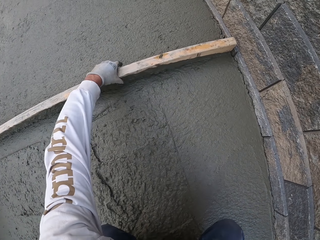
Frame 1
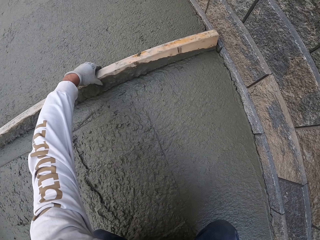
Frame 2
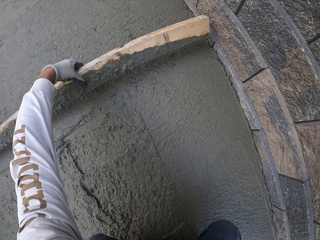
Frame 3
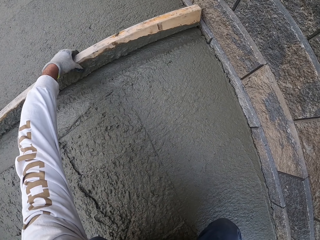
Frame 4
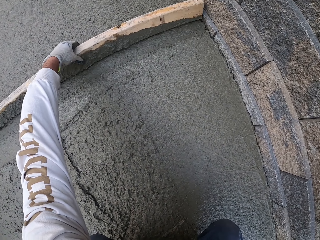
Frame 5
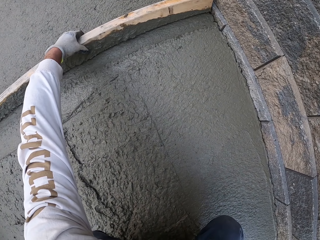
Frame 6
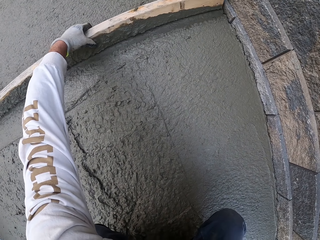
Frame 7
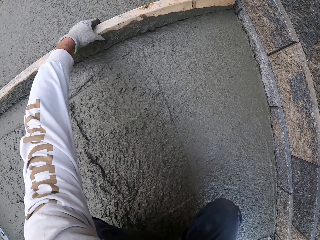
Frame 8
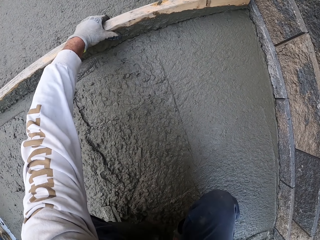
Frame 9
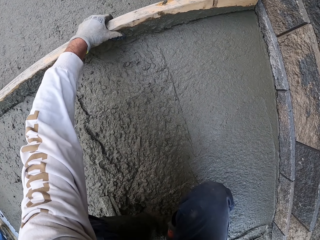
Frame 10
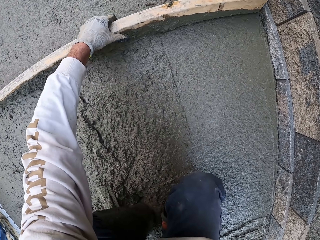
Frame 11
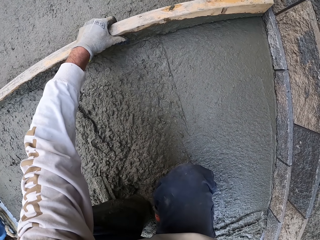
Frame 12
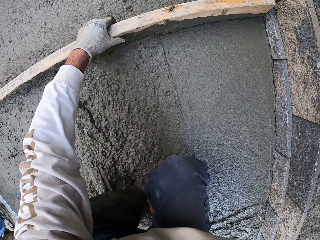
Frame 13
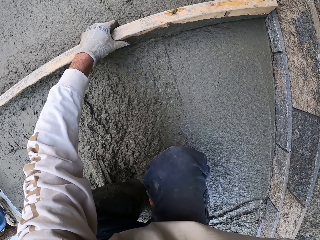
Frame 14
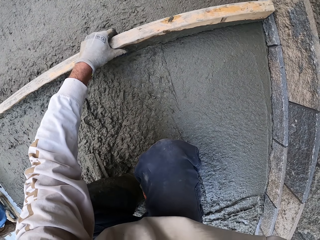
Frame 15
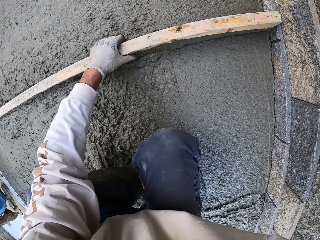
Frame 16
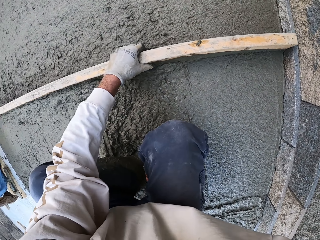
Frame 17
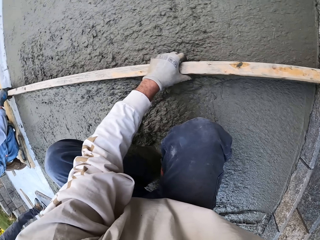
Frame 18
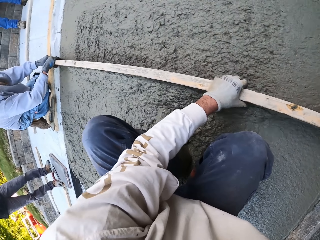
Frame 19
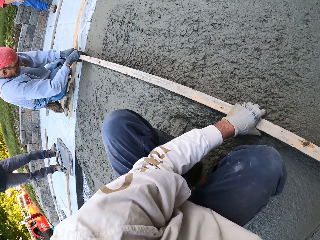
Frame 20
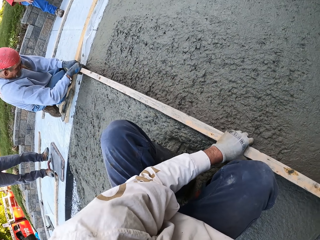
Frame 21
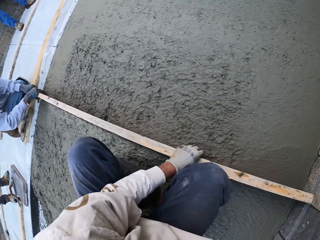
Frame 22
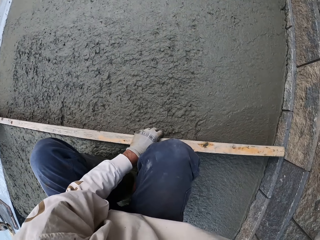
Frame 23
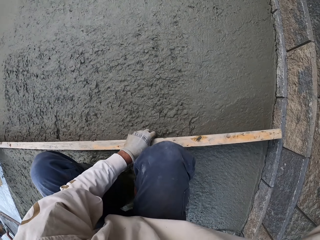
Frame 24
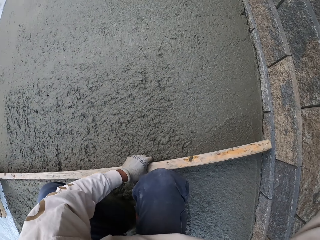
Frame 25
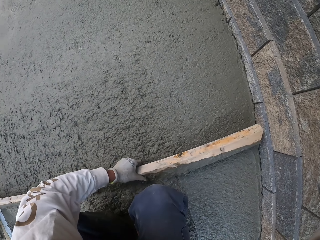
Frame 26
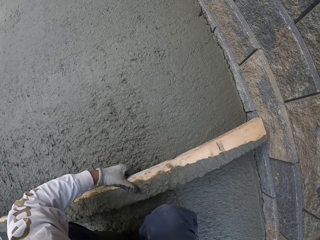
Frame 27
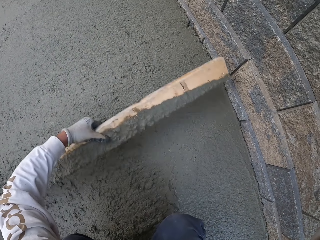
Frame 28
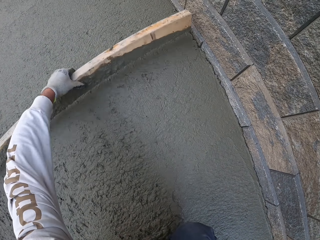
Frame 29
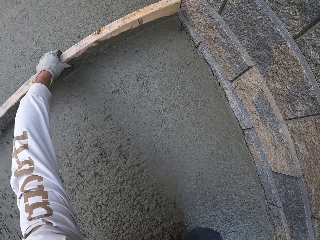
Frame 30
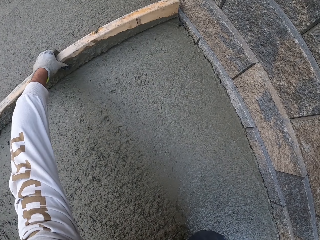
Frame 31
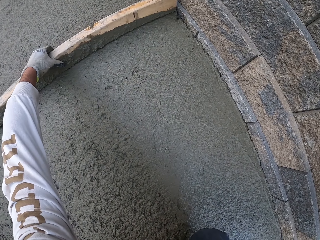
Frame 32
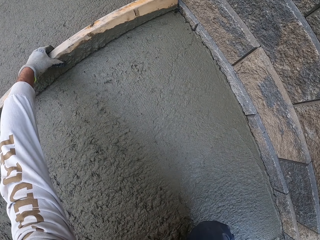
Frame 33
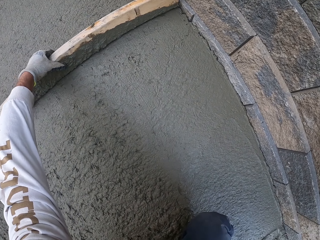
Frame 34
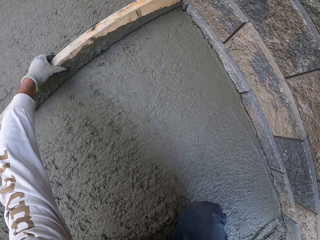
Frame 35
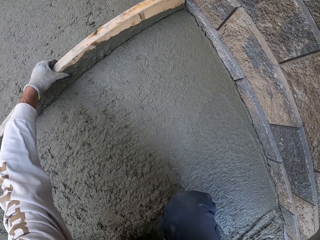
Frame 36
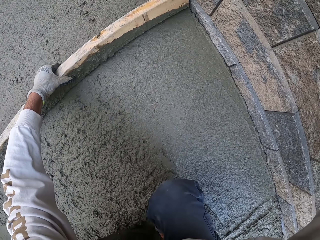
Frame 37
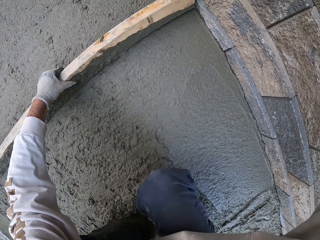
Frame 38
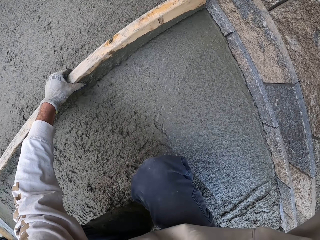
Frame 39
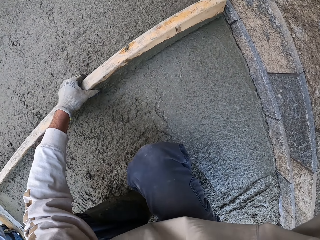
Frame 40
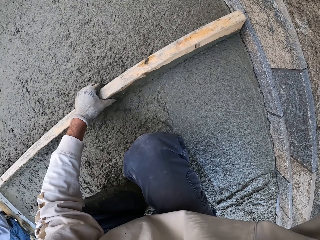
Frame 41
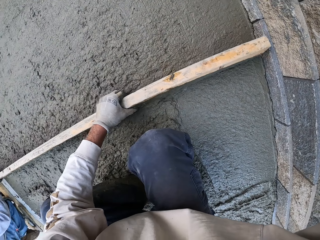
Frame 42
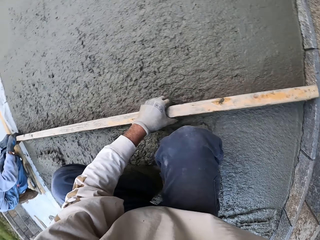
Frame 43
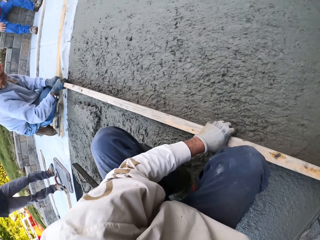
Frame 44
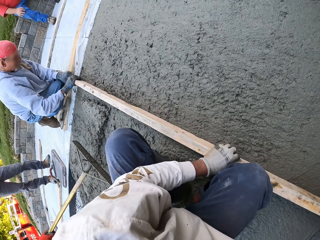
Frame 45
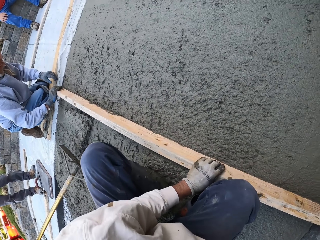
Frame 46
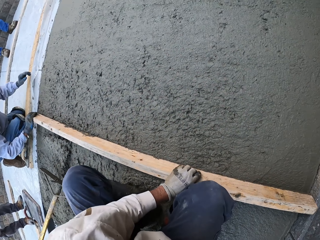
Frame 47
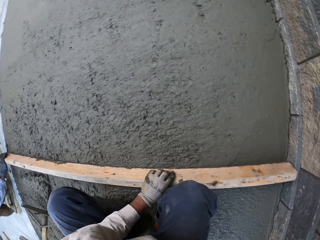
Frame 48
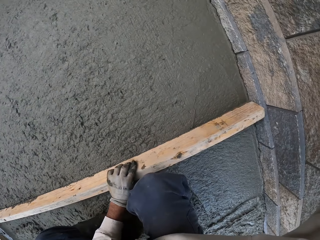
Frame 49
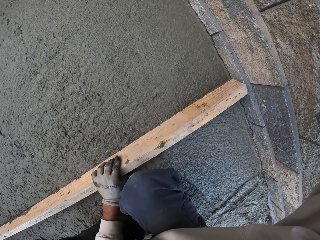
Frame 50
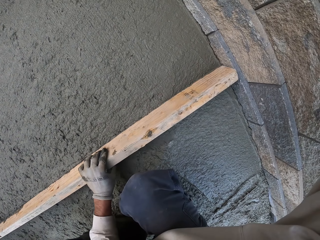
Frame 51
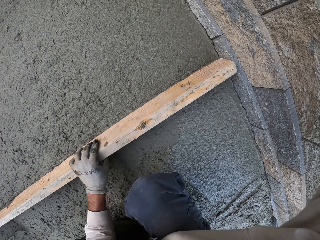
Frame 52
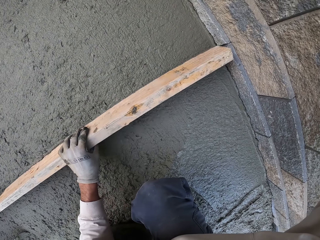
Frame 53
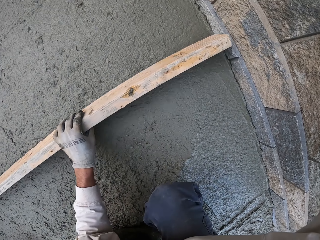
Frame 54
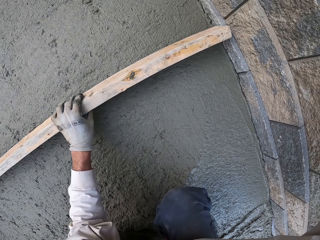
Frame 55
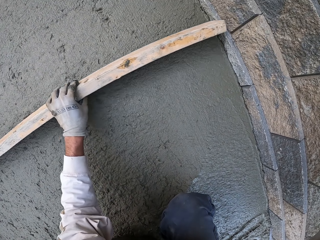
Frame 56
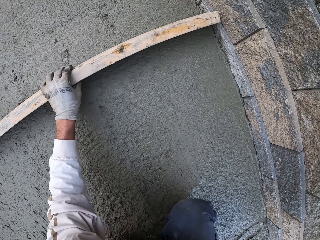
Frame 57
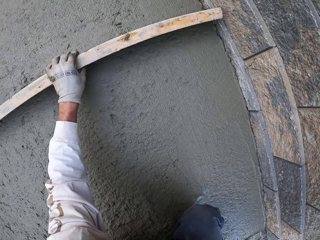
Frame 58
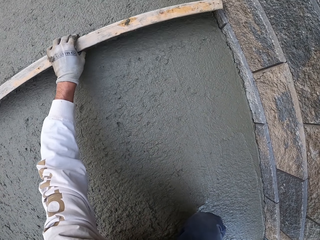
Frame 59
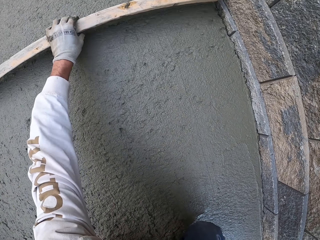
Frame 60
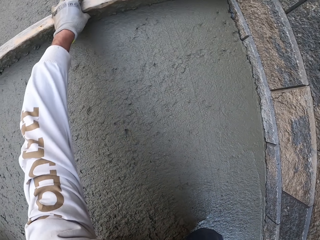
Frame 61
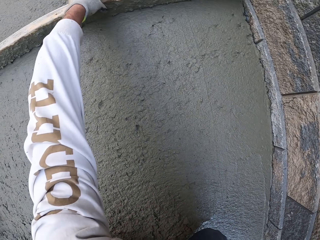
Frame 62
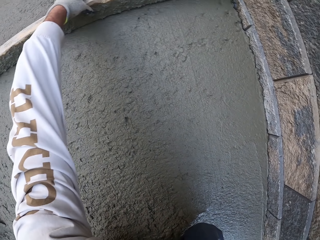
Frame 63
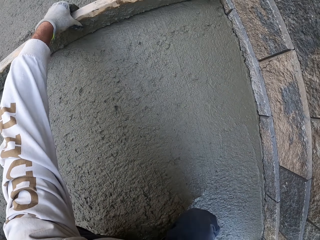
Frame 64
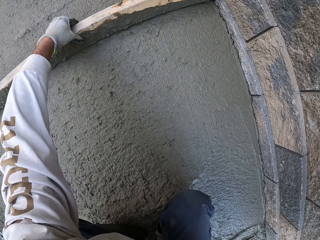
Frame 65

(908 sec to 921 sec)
The camera wearer holds the wood. They flatten the floor. They flatten the floor again. A man flattens the floor. The camera wearer looks around. They align the concrete using the wood. They flatten the floor. The man flattens the floor. Another man flattens the floor. The camera wearer looks around.

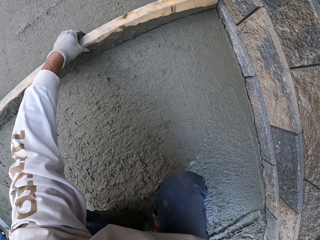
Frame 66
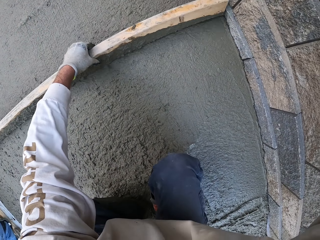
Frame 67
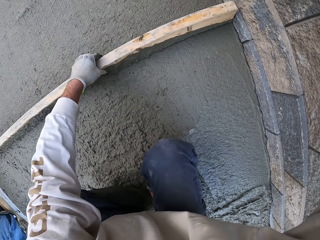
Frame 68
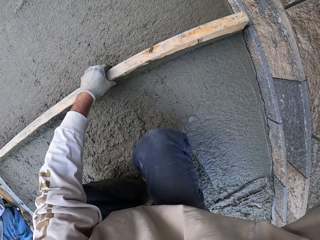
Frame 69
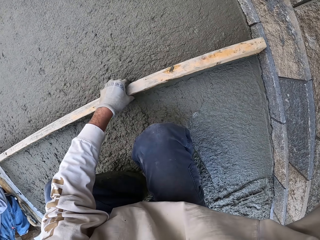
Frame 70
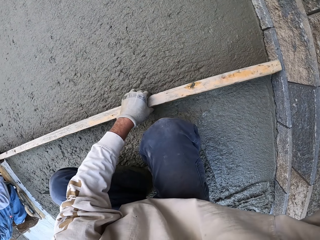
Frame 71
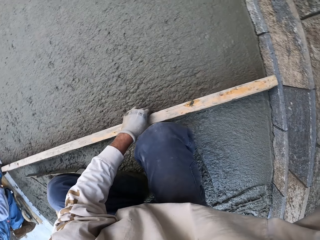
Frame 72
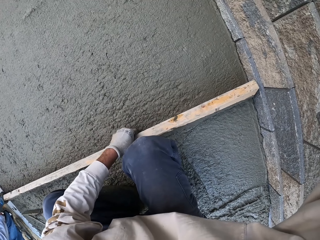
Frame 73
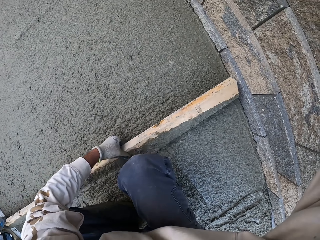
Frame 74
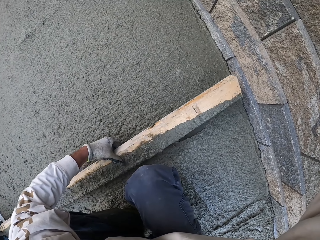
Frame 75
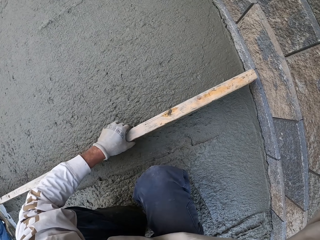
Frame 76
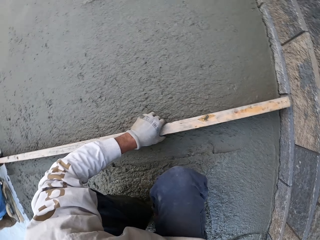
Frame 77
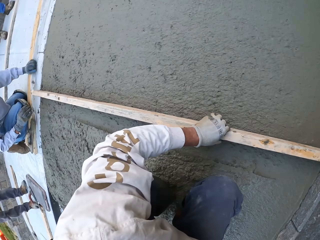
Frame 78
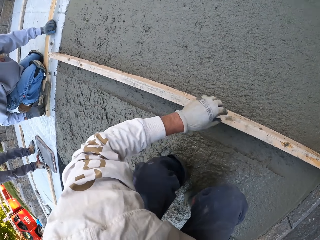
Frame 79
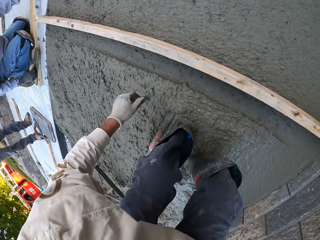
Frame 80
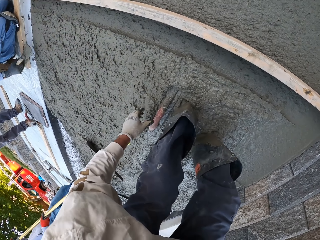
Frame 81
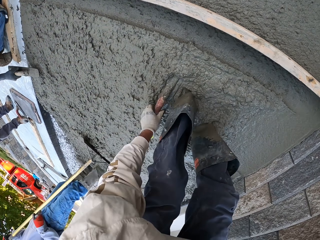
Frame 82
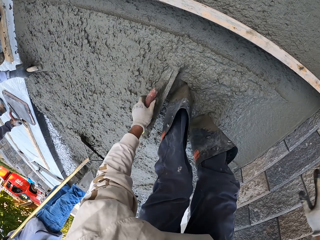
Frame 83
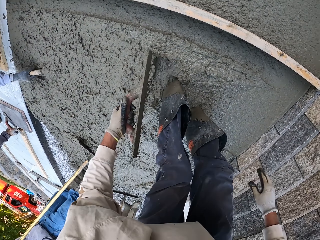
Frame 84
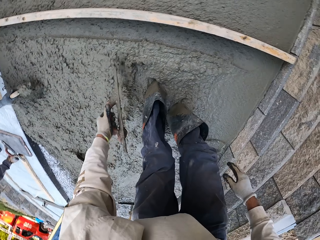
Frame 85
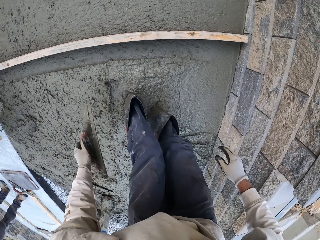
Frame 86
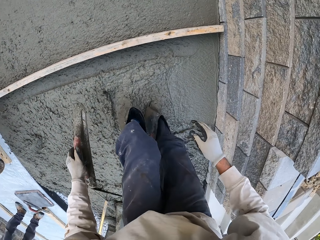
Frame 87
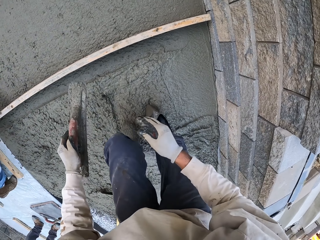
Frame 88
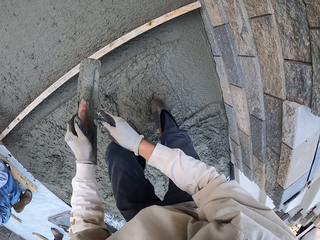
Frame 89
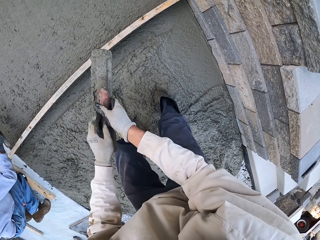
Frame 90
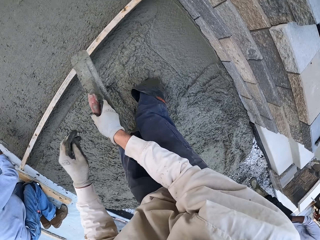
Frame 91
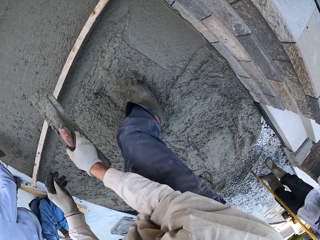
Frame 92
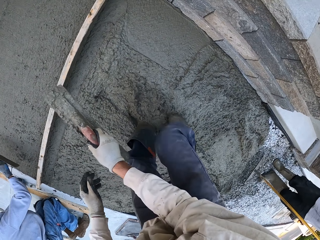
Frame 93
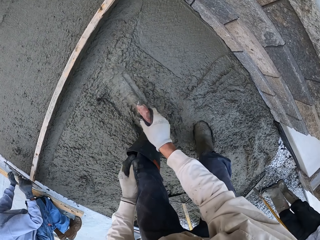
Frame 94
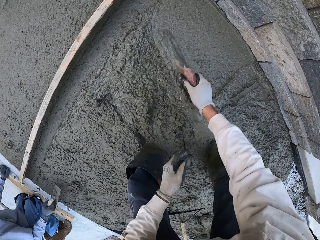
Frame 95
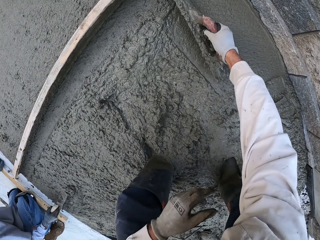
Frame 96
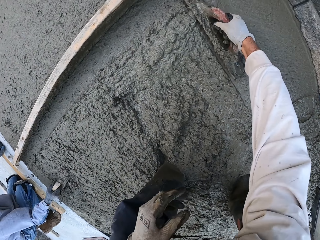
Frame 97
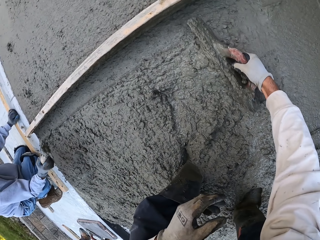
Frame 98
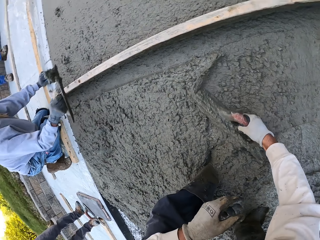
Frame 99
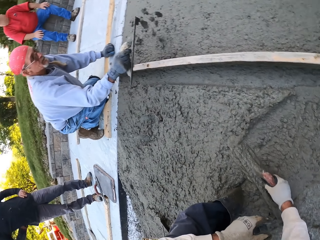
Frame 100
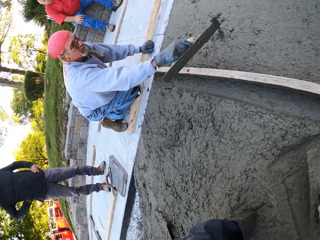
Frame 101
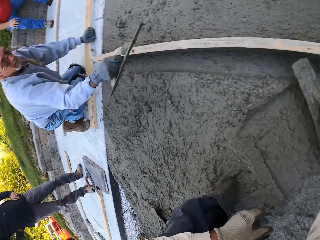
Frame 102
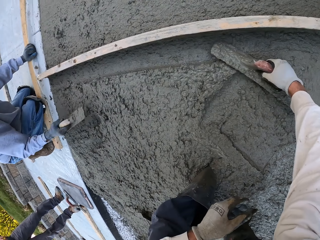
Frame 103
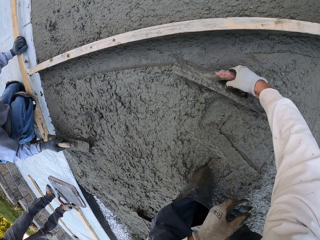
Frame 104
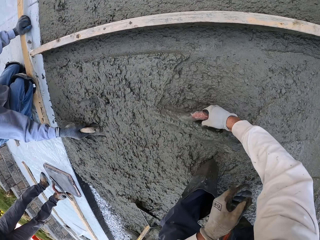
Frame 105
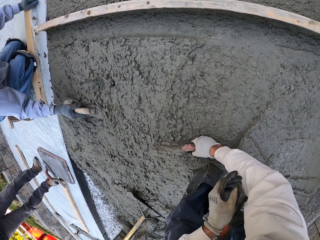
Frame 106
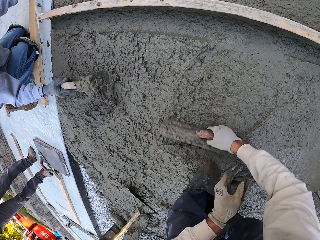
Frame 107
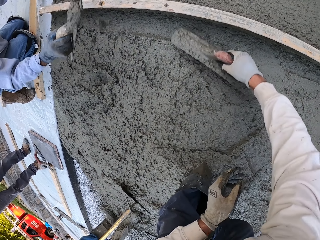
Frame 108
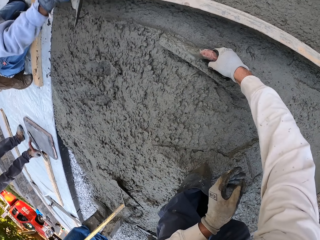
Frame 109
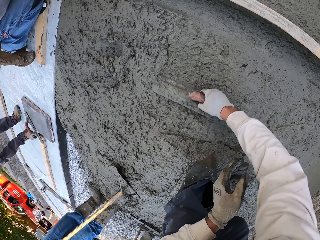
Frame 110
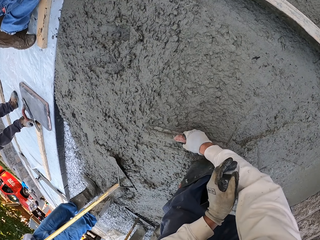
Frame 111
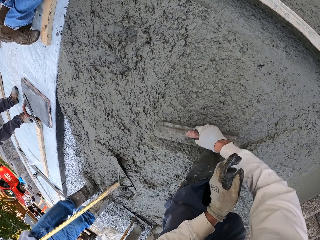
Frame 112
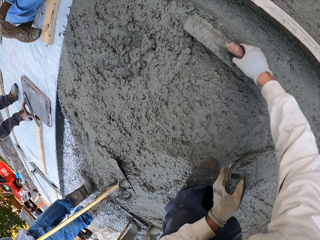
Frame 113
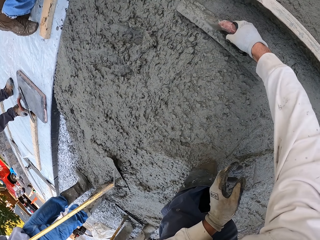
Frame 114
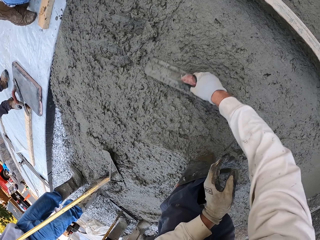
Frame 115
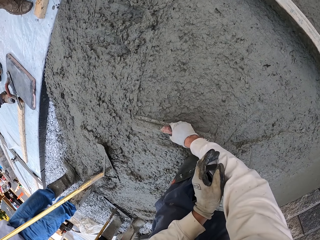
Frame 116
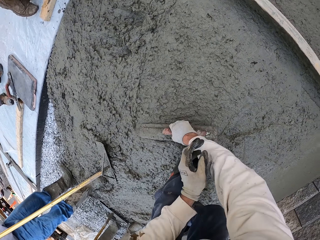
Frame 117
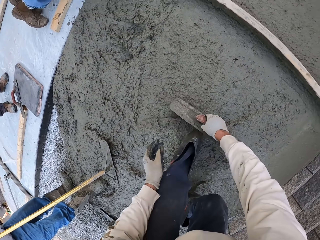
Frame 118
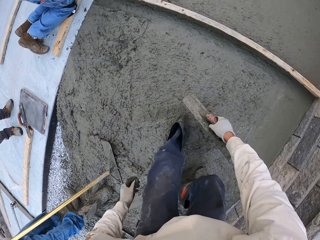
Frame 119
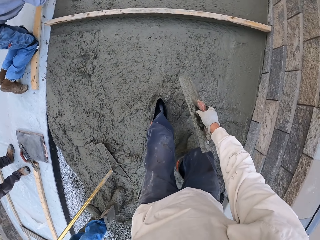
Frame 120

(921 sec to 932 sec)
A man puts the wood down. The camera wearer puts the wood down. The man picks up the midget trowel and scoops the concrete. The camera wearer picks up the midget trowel. The man scoops the concrete. The camera wearer flattens the floor. The man puts the concrete down. The camera wearer flattens the floor. They align the concrete using a float tool. The man scoops the concrete. The camera wearer flattens the floor.
